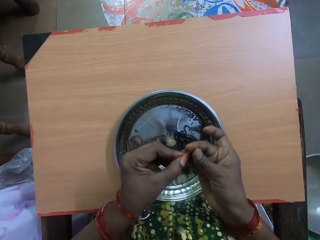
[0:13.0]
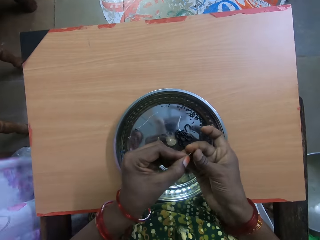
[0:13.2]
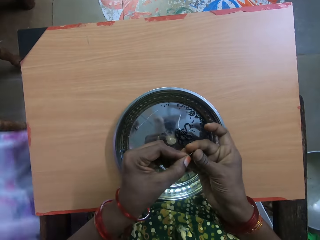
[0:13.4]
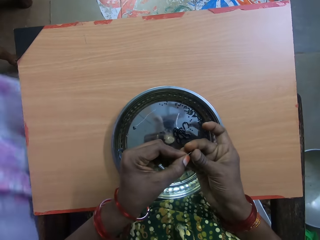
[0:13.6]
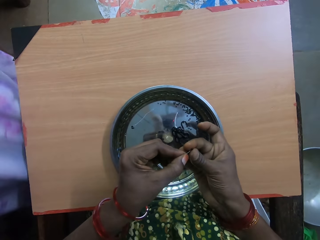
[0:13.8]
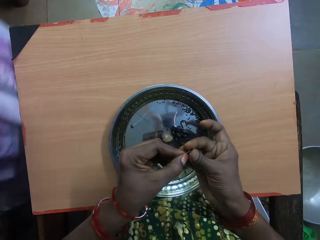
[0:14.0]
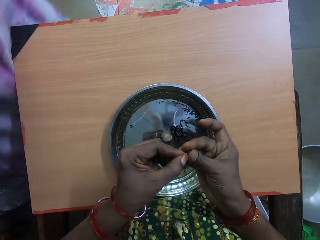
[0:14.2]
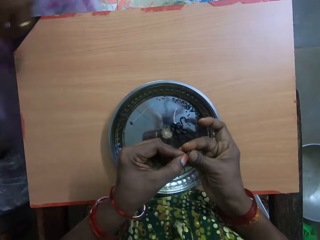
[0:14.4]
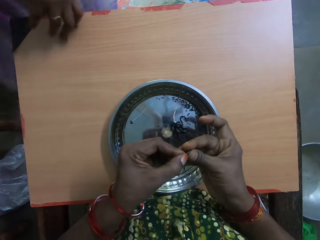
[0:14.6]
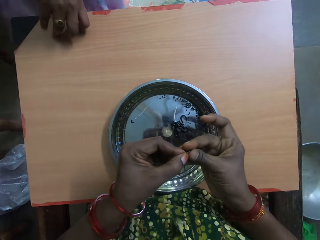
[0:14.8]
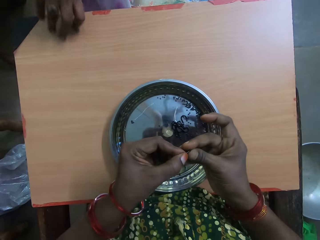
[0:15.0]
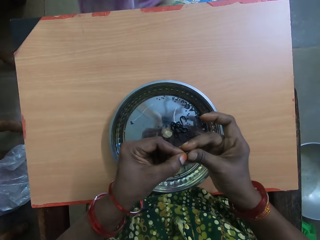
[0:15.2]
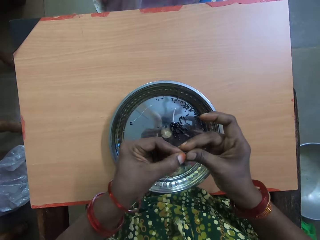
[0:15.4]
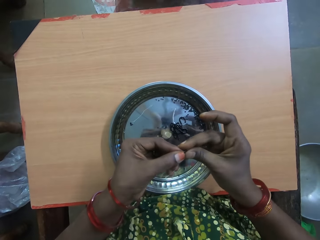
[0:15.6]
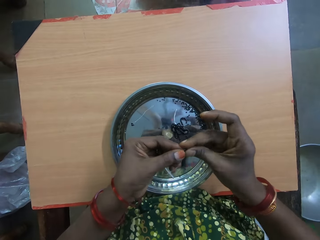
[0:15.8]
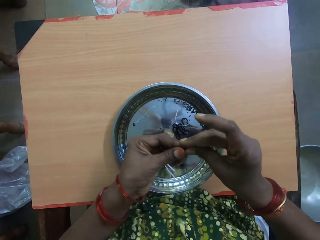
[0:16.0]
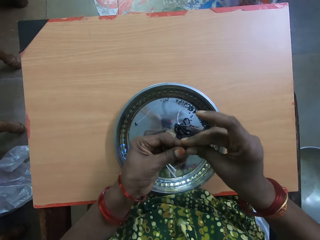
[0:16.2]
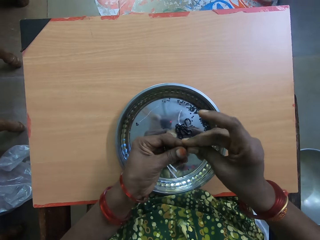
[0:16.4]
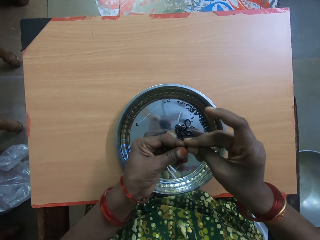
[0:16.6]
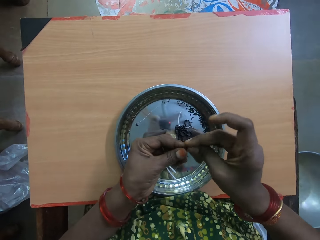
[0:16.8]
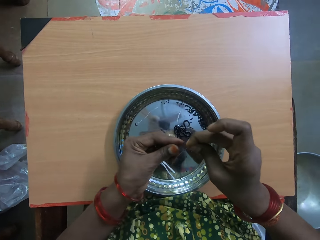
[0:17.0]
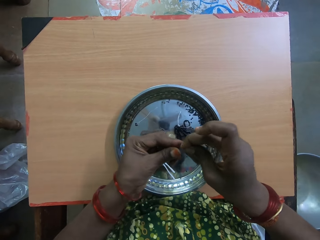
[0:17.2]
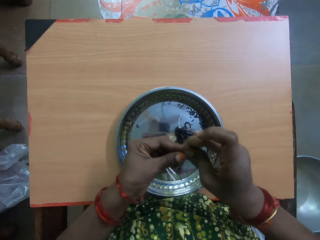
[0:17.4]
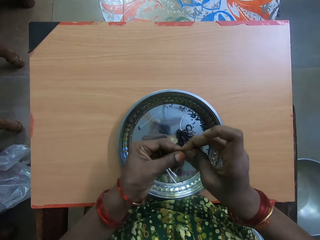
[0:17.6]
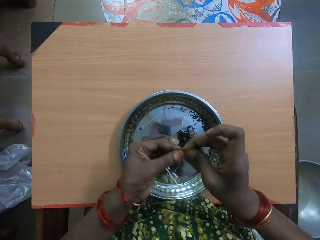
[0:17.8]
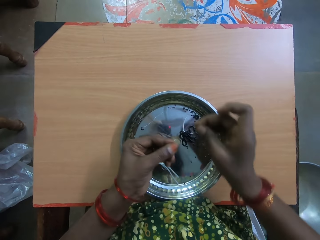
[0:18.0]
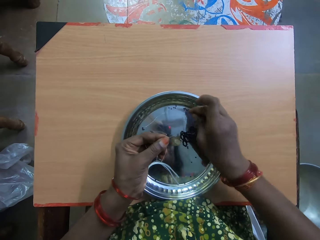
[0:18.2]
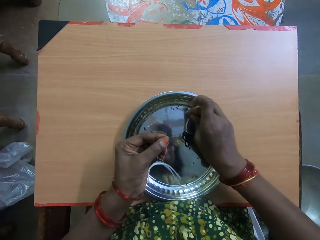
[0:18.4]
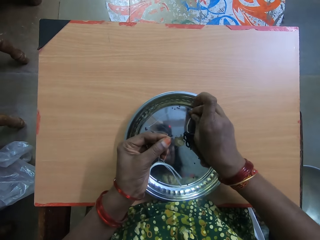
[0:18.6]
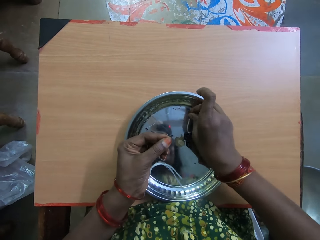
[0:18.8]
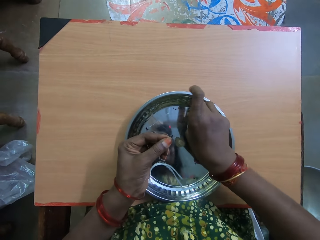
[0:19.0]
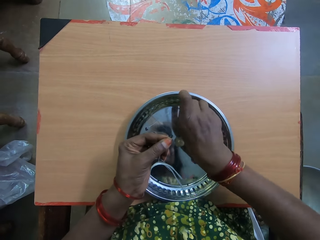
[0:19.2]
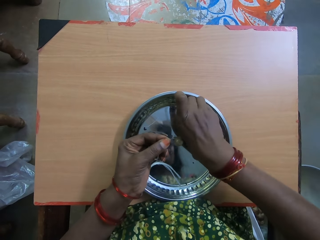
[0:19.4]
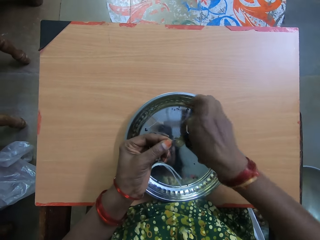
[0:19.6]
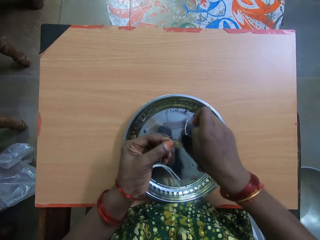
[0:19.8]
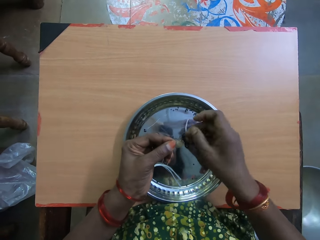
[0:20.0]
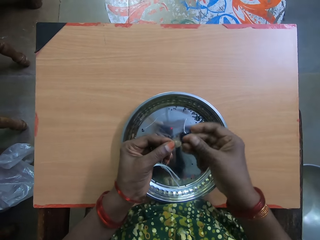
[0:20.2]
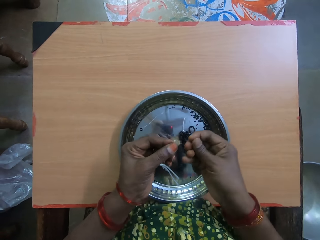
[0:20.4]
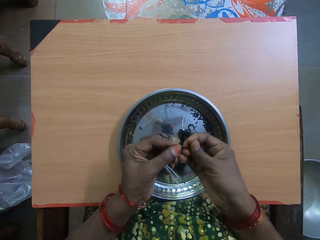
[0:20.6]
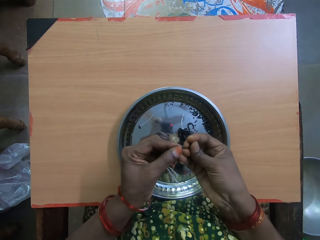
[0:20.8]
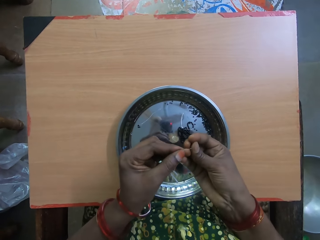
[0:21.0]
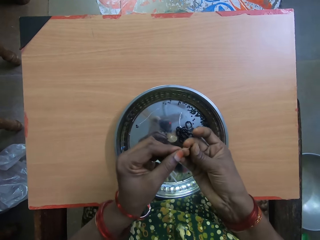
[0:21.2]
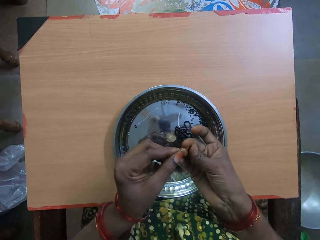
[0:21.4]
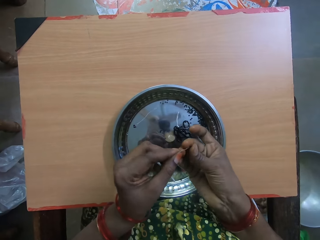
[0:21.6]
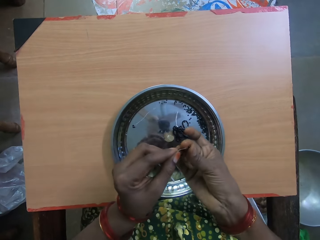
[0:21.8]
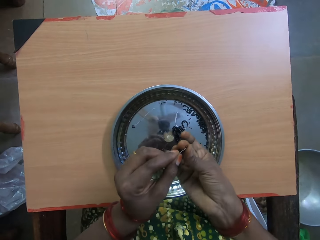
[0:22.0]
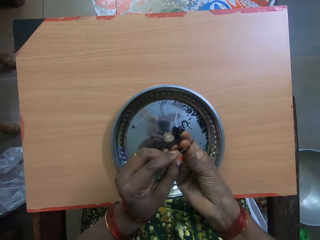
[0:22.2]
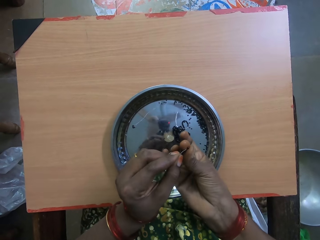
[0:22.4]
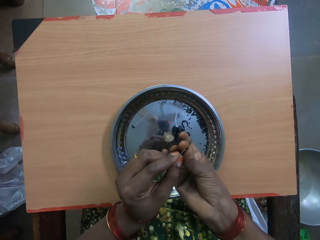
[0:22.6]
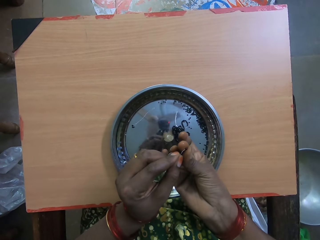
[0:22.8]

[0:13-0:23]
The woman puts her left hand on the table. The woman walks away. The camera wearer inserts the bead into the thread with her right hand. She picks up another bead from the tray on the table with her right hand.

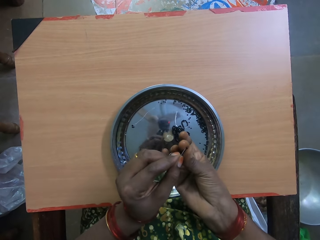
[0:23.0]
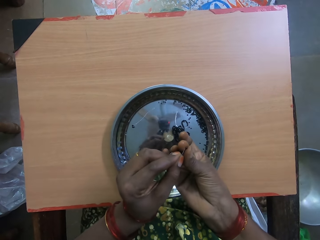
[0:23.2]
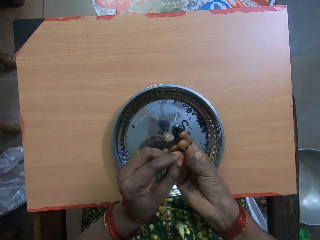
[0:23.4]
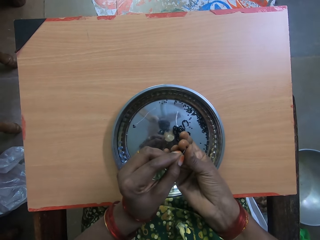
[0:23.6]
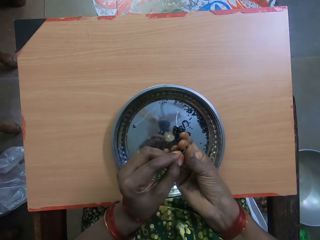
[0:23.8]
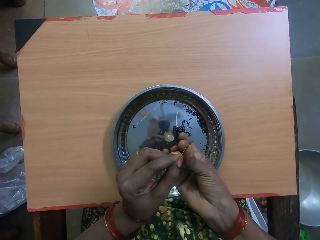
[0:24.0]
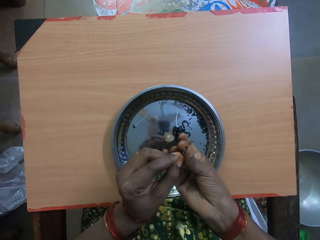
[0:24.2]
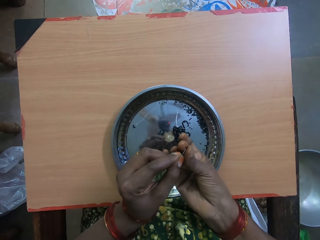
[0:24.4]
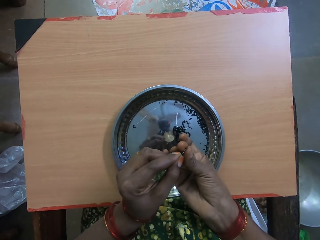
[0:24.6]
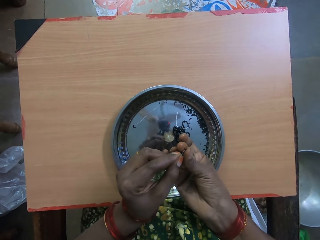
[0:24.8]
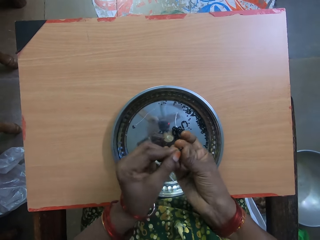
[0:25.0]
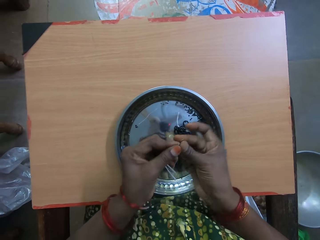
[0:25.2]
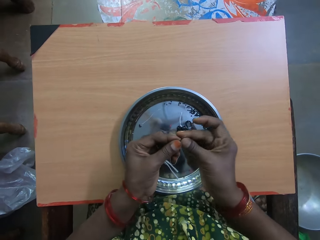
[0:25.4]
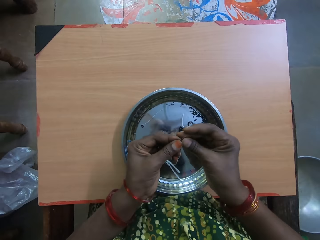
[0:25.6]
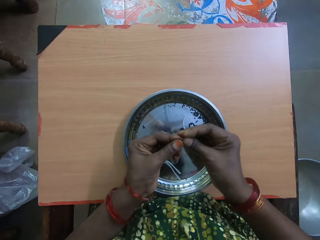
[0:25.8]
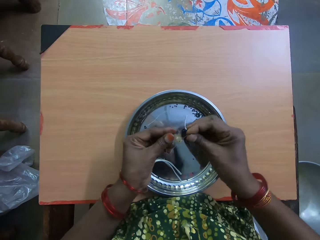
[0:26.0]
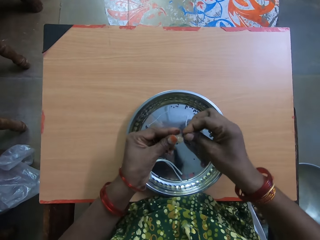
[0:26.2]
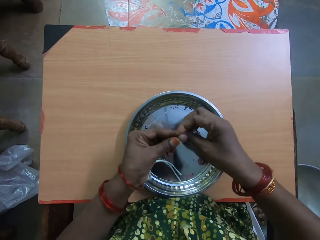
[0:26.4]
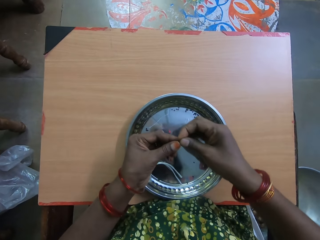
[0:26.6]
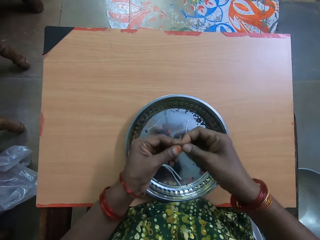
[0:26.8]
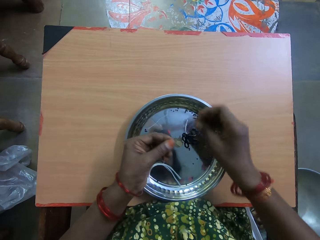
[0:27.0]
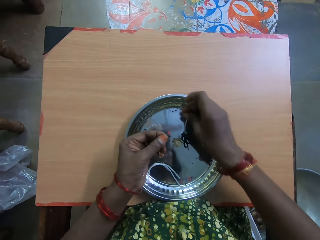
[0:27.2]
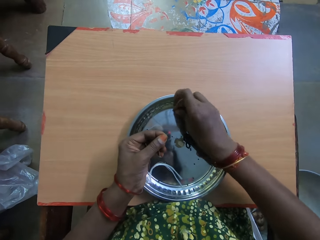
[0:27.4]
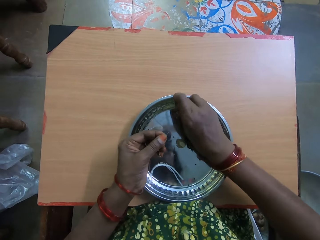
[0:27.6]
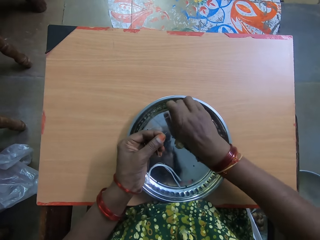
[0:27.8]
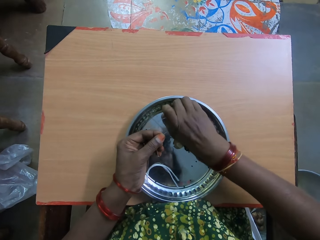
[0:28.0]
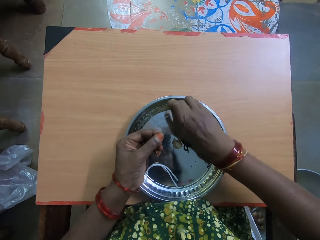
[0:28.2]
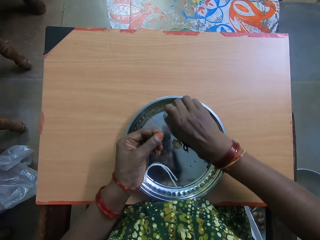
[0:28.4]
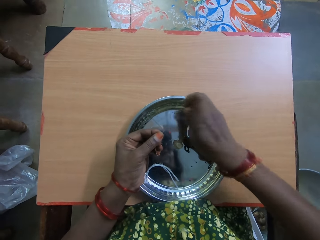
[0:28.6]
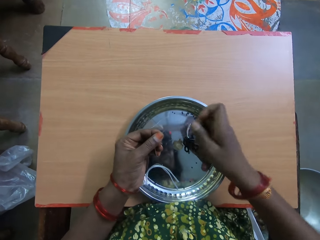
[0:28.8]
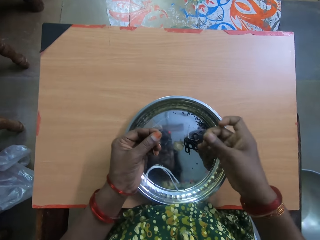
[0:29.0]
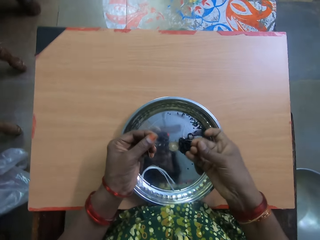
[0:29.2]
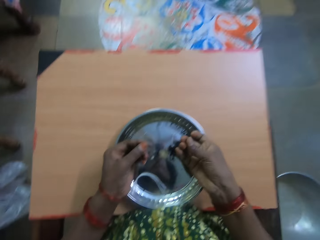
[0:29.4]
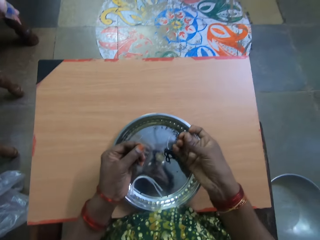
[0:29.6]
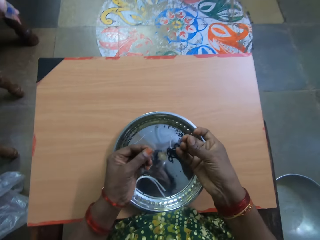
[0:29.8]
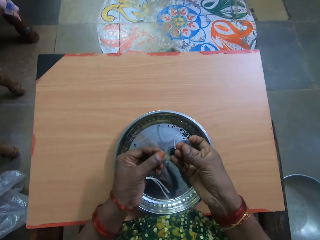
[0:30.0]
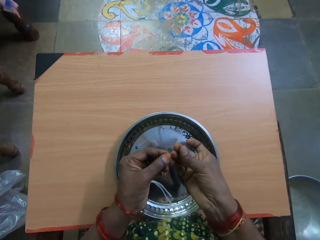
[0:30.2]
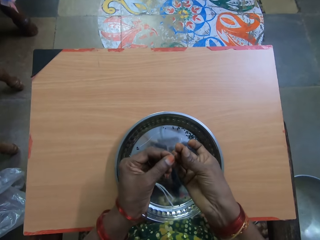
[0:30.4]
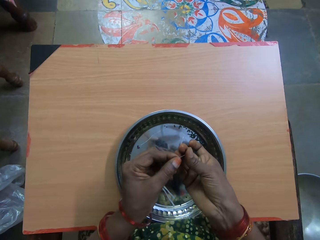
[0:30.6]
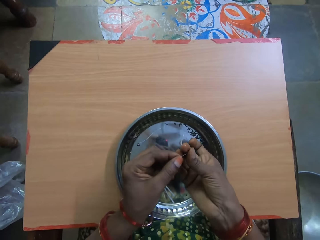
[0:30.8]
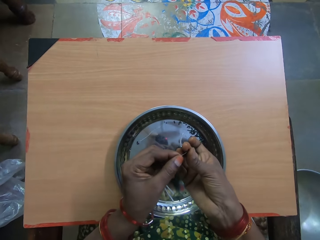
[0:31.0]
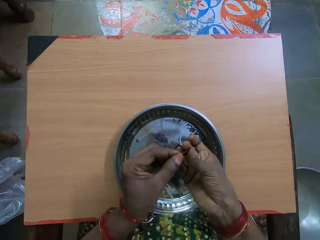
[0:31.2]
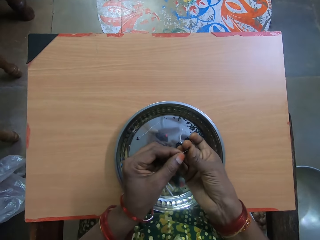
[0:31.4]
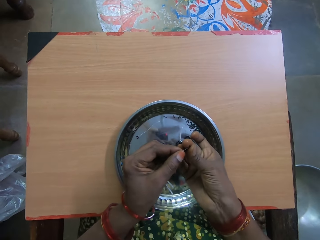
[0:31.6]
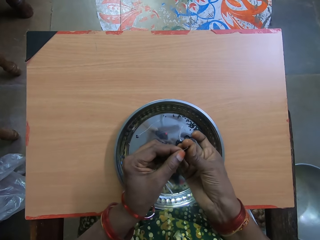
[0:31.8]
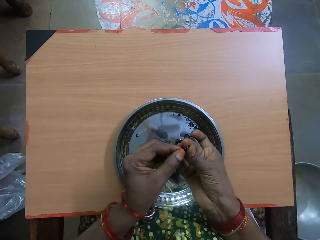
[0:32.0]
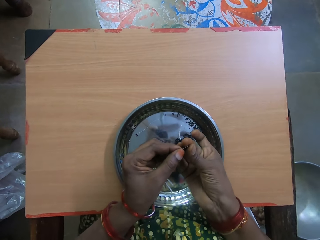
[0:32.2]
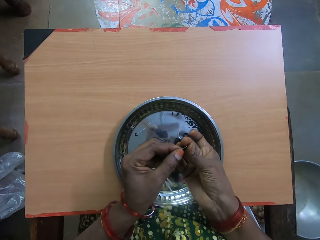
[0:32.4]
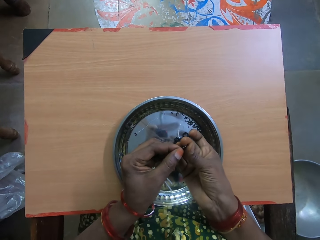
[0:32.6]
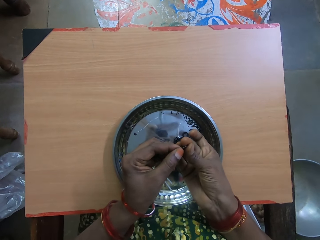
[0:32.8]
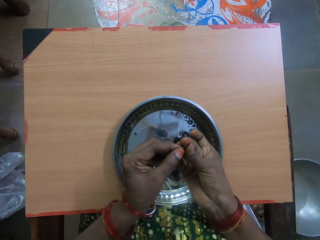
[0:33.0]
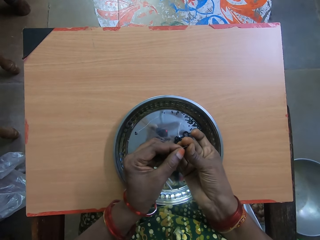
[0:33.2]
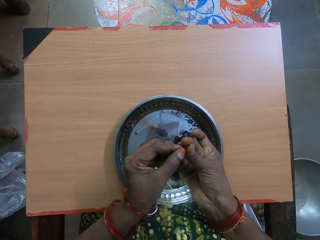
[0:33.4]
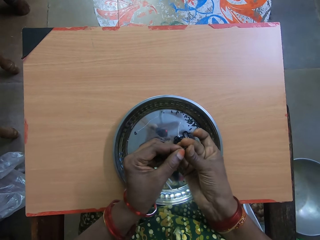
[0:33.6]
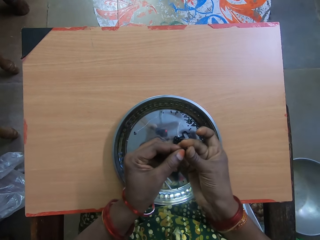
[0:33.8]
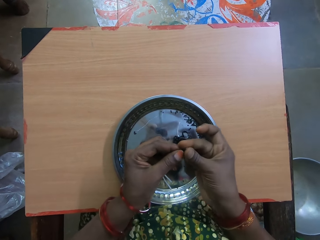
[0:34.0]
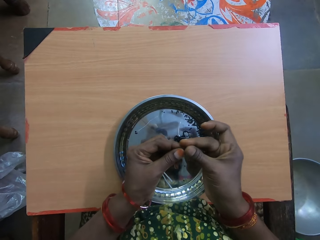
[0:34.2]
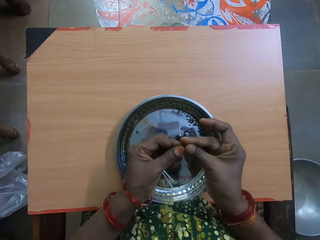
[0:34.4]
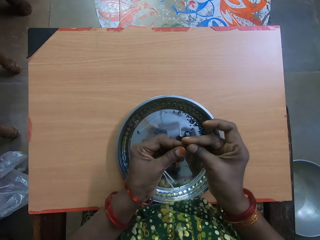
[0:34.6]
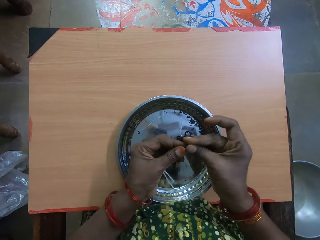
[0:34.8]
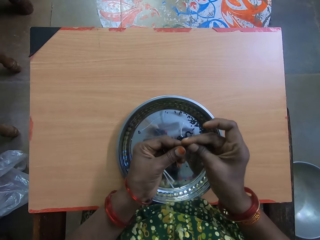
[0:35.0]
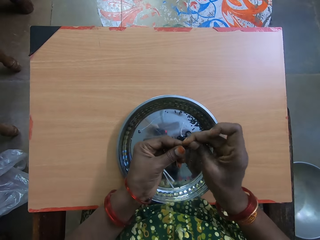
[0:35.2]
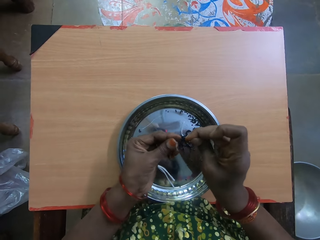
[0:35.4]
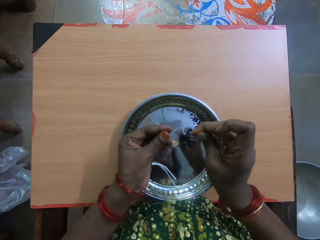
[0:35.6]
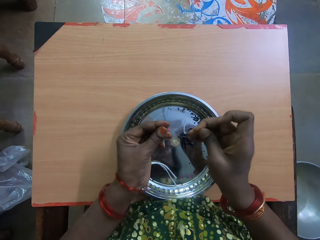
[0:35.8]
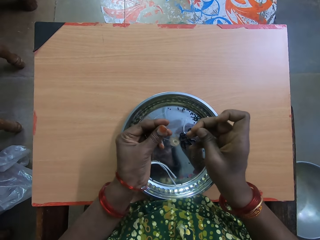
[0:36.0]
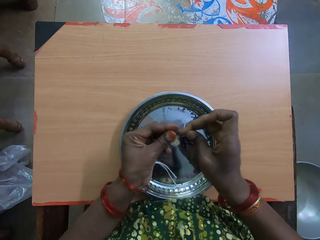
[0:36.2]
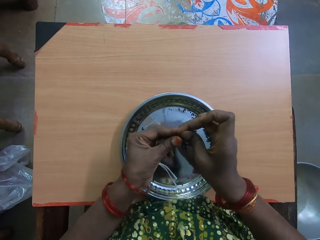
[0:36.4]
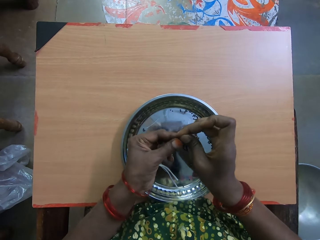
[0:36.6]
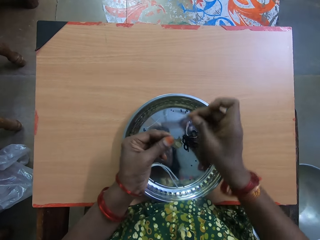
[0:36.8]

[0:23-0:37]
The camera wearer inserts the bead into the thread with her right hand. She interacts with a woman. She picks up another bead from the tray on the table with her right hand. She inserts the bead into the thread with her right hand.
